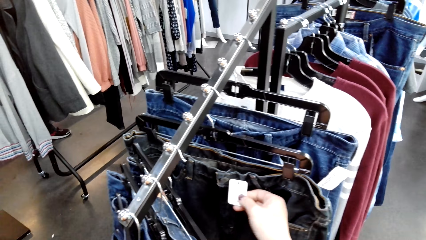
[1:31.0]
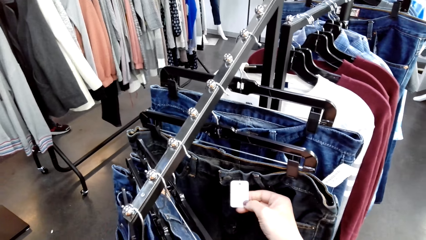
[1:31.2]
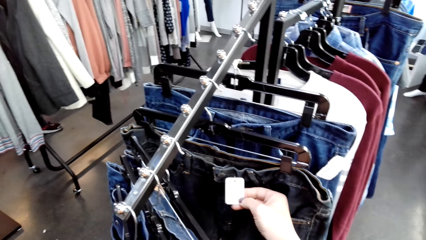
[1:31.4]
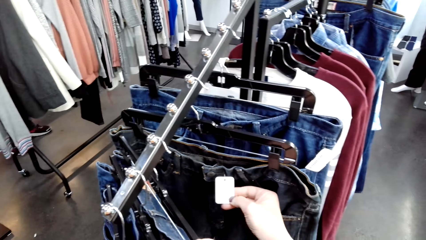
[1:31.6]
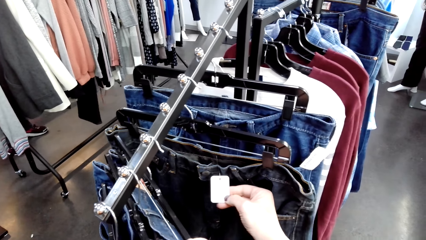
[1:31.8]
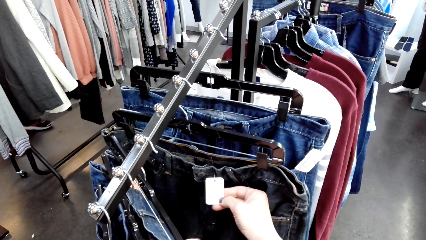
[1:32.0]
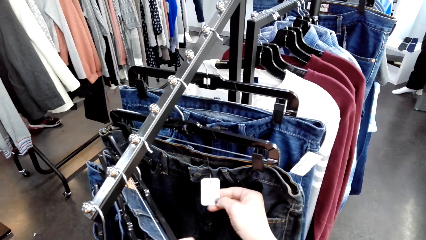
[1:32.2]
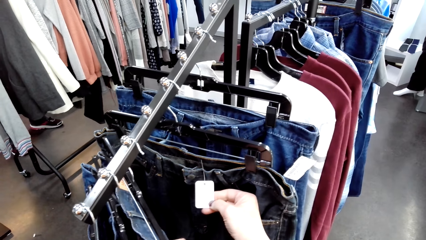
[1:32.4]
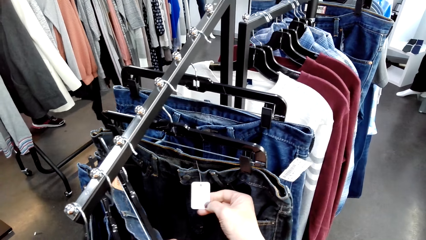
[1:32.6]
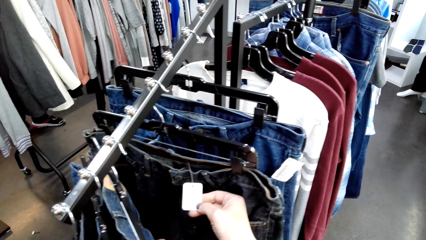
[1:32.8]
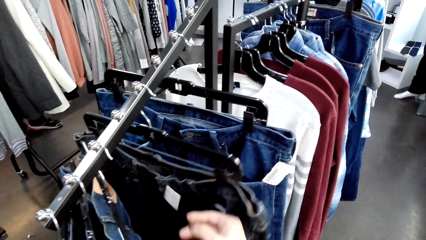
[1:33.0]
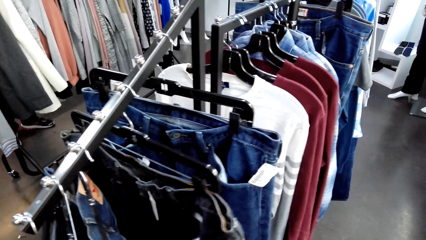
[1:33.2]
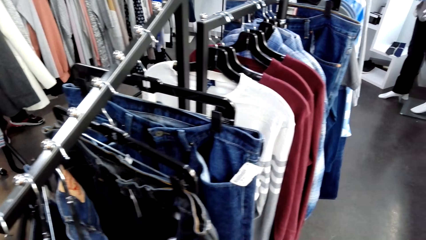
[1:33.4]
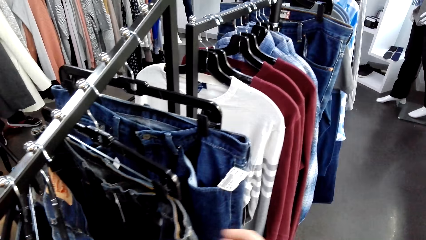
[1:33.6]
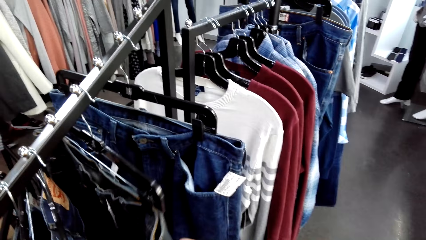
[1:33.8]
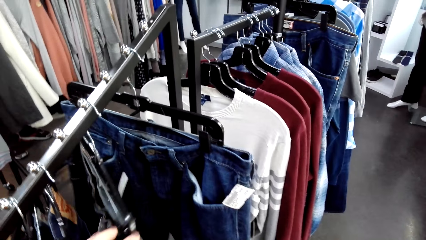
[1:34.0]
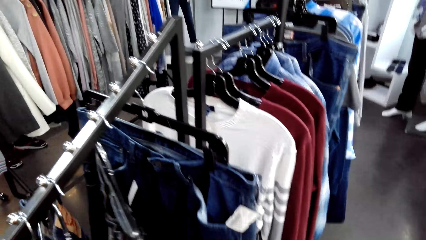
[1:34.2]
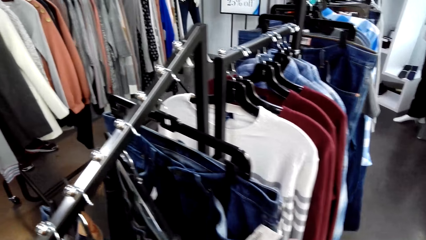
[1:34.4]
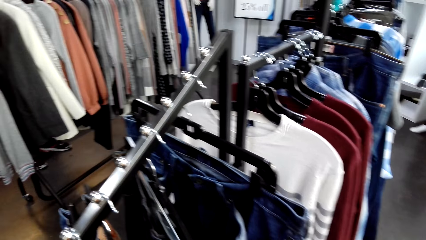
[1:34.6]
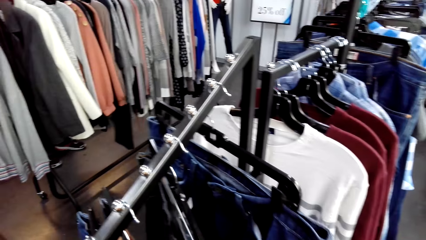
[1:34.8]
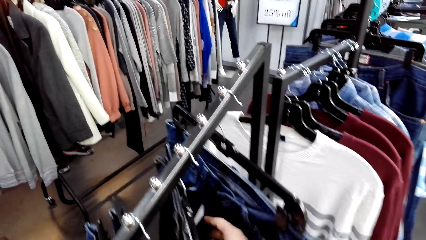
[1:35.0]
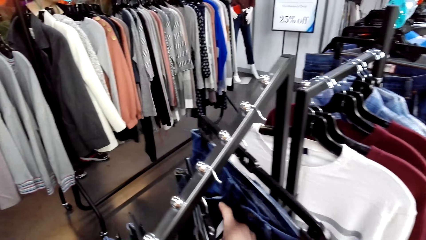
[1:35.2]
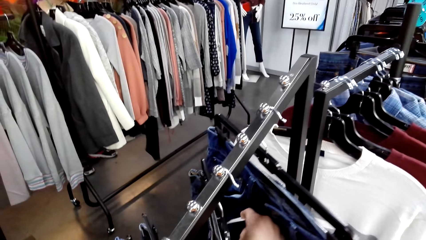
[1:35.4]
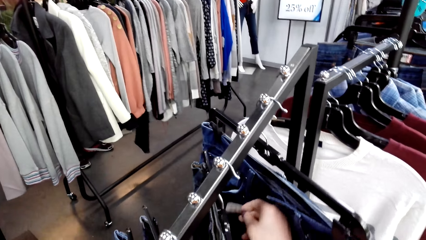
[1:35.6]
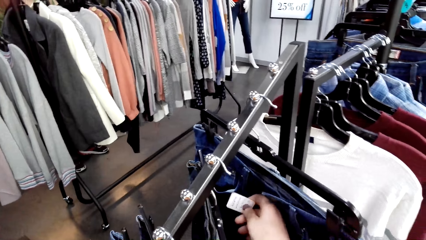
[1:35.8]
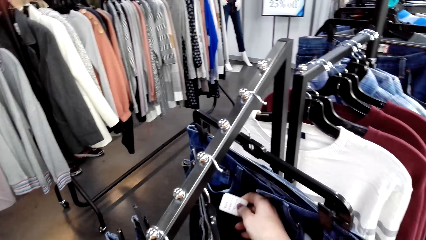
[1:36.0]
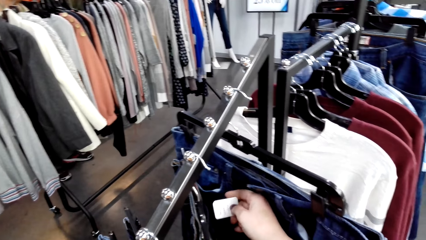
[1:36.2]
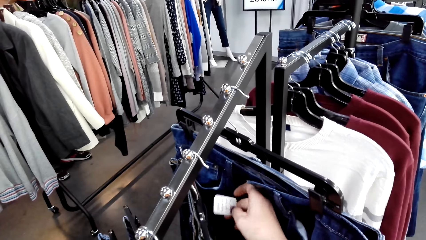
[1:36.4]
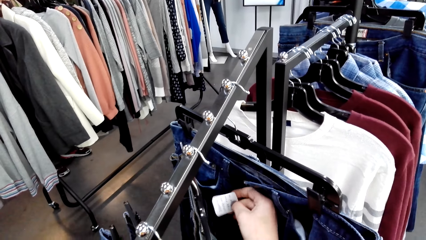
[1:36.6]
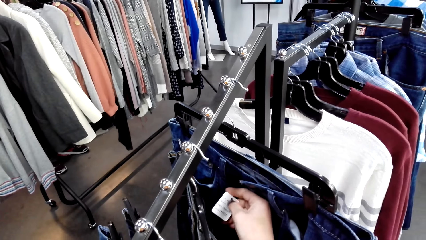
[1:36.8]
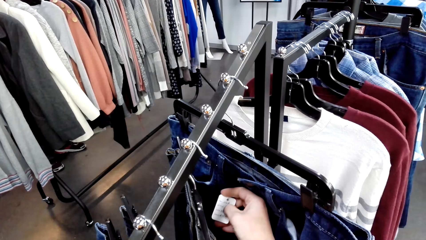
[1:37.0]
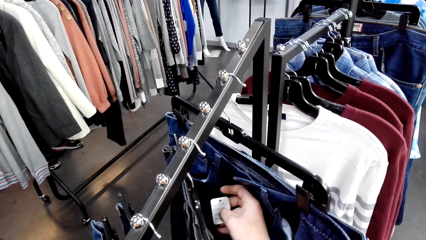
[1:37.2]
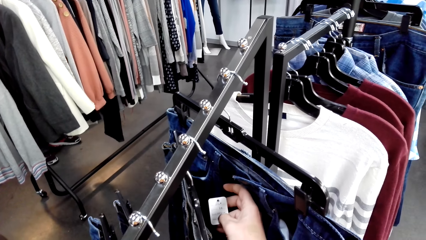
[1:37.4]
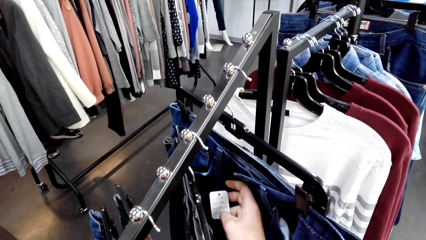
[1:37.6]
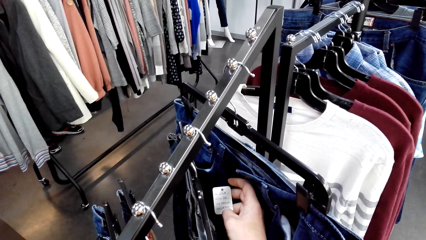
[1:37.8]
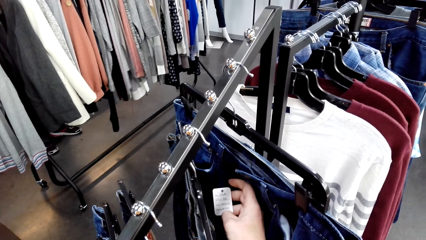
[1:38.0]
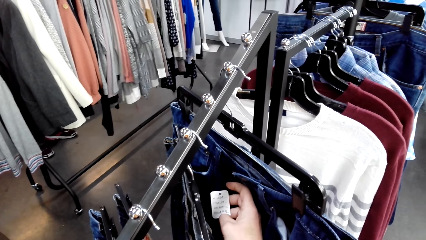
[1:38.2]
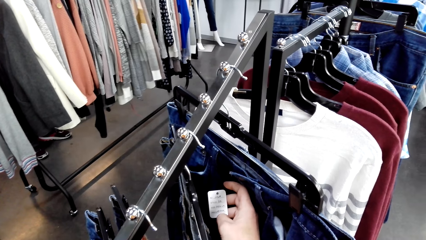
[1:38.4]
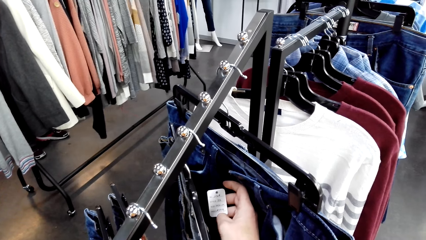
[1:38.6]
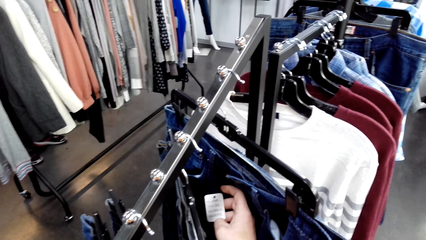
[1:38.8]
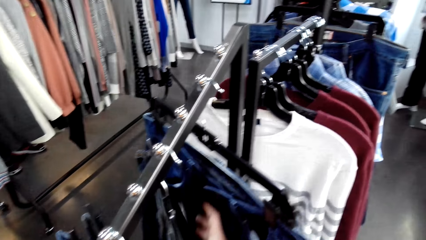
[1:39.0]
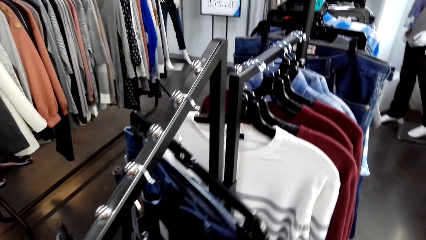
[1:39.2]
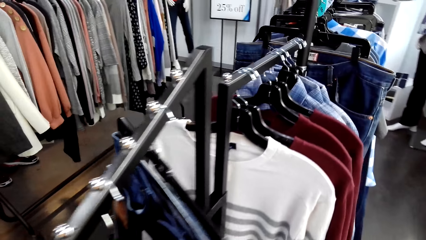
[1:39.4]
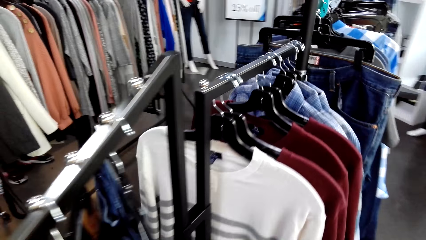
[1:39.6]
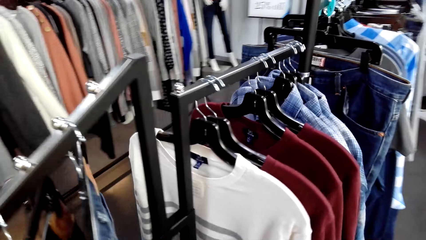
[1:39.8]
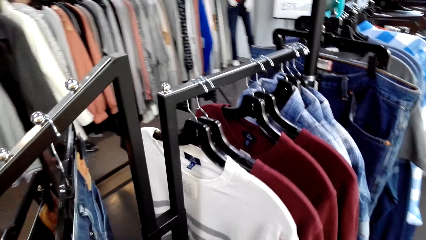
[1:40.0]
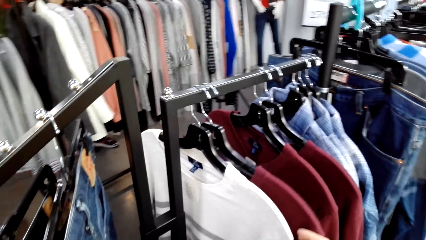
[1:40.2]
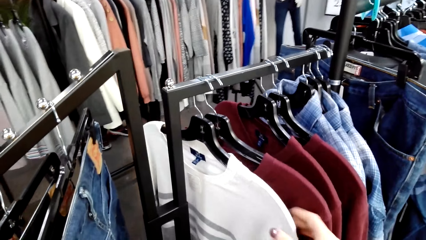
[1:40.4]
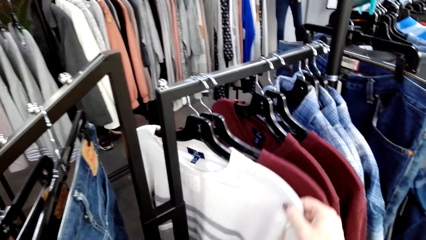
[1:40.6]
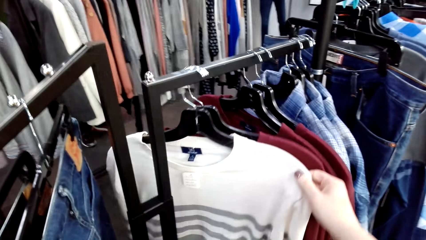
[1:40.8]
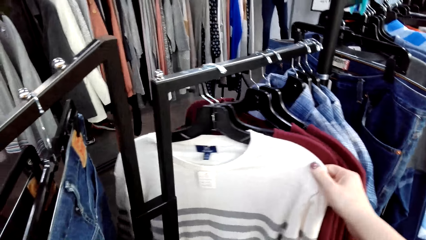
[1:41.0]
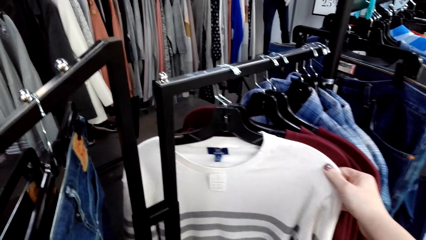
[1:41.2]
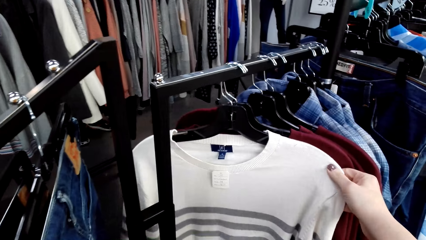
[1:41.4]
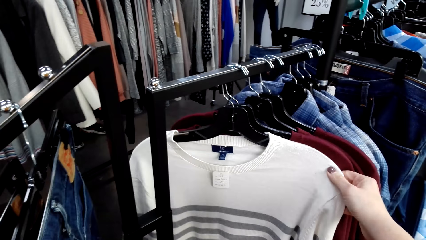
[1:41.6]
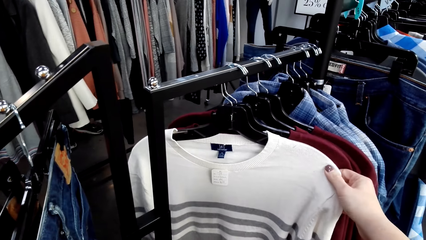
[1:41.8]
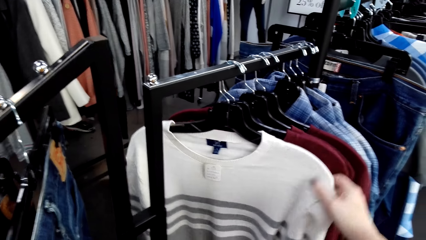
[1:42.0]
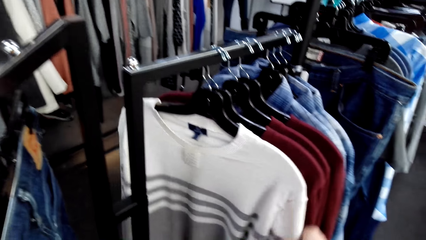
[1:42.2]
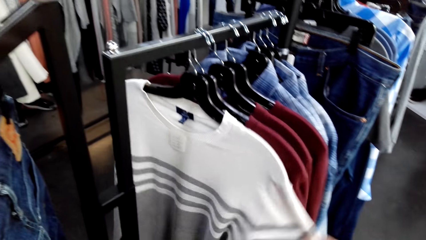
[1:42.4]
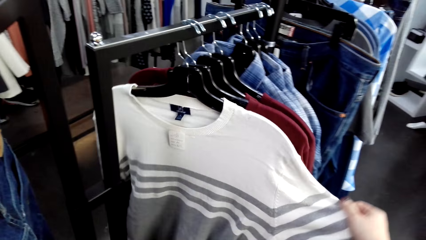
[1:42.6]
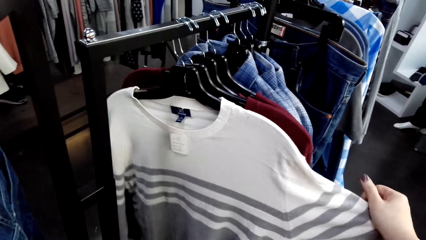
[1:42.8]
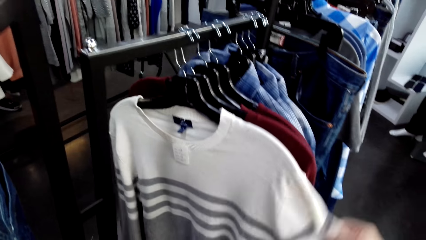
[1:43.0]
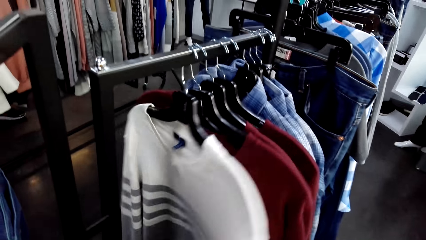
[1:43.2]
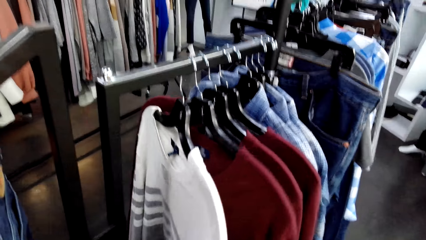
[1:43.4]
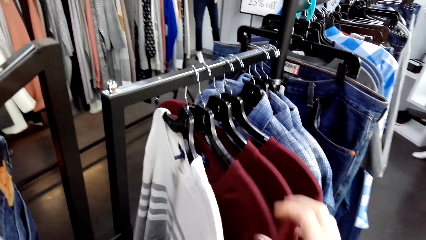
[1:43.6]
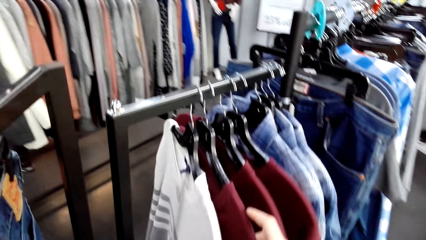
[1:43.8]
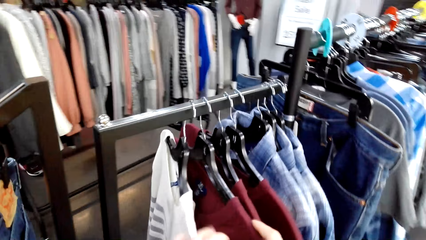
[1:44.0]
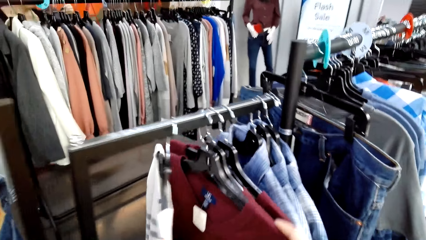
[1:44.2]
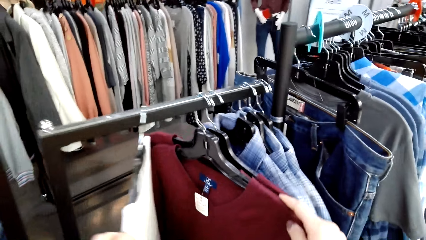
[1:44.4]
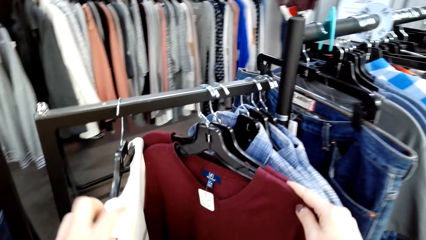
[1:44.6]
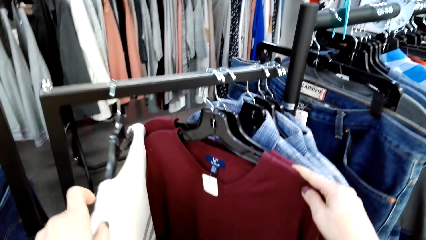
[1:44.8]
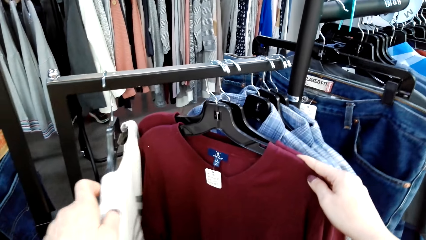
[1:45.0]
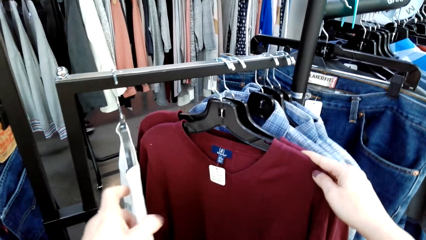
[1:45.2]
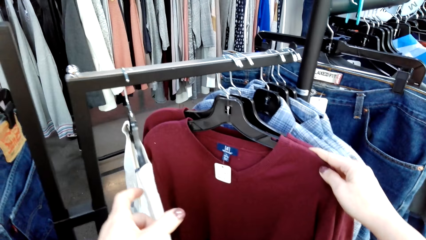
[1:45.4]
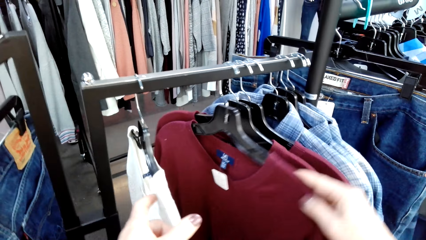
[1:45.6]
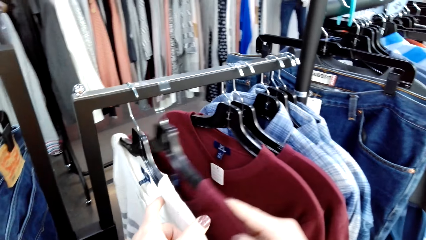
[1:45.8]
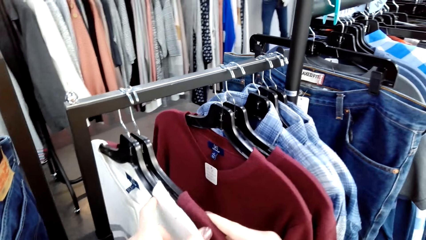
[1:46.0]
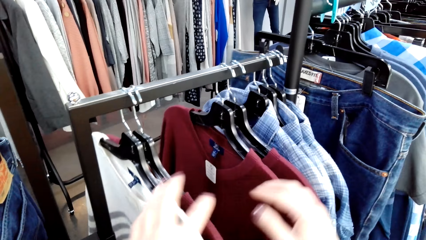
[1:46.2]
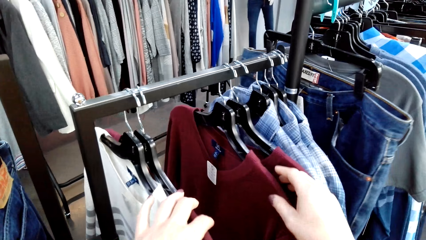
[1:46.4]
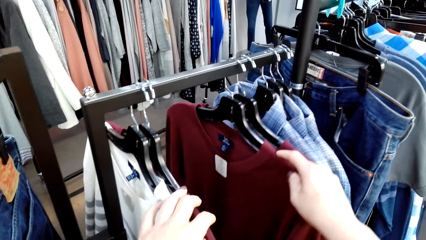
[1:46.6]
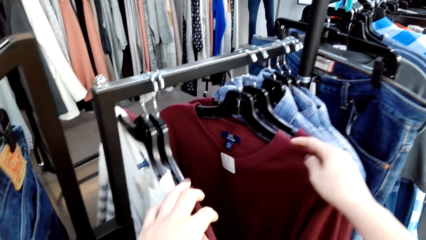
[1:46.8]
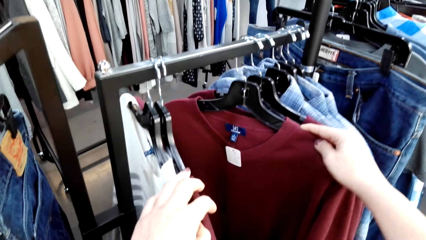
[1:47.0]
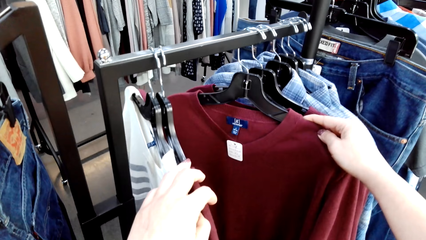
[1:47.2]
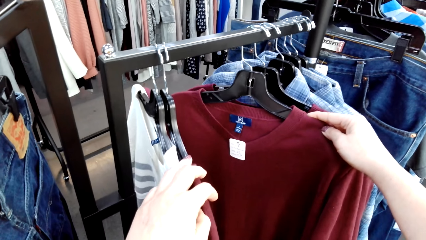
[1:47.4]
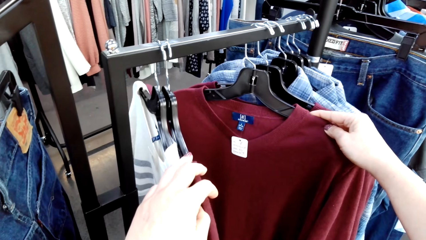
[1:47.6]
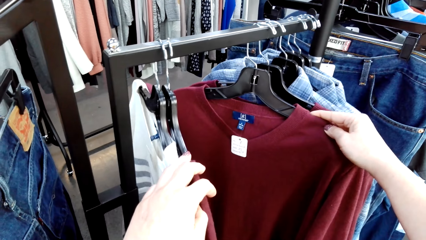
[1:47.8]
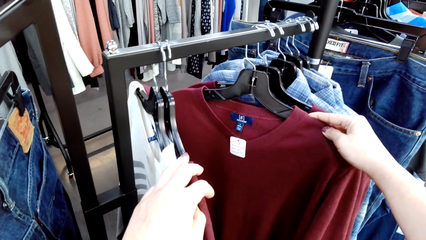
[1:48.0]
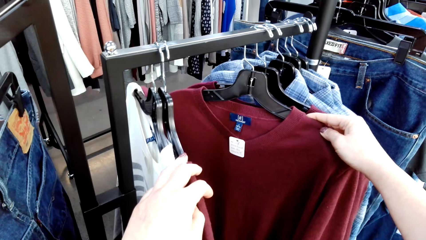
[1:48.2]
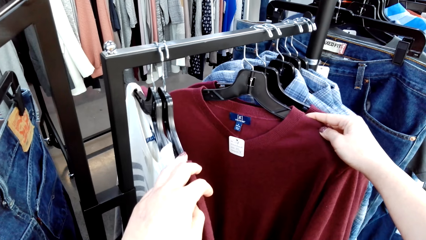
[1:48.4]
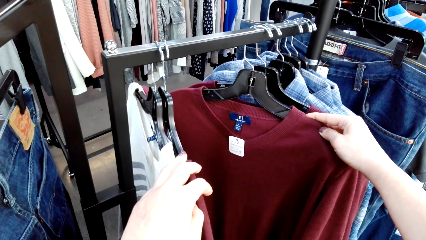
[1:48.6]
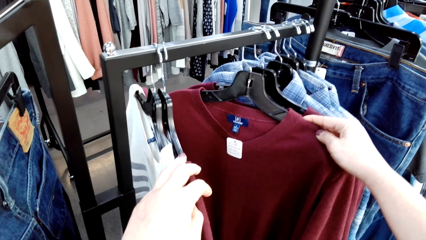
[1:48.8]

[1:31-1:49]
The camera wearer moves the trouser. They look at a tag. They move the trouser. They look at a tag. They look at a sweater. They select the tops on the hangers. They move the sweater. They look at the sweater. They move the sweater. They look at the sweater.
